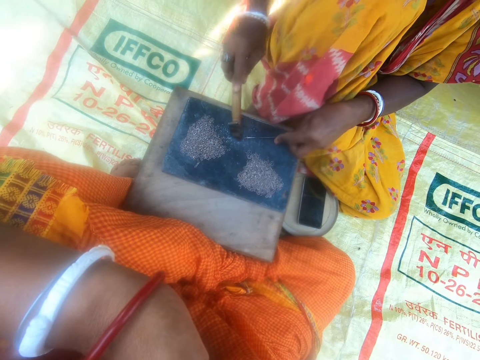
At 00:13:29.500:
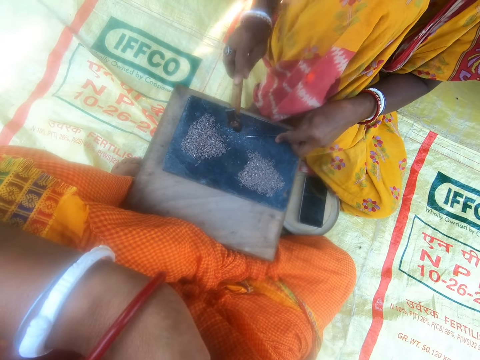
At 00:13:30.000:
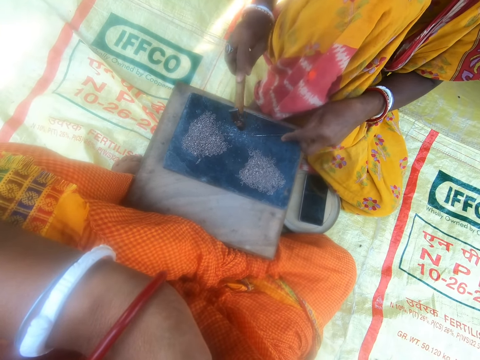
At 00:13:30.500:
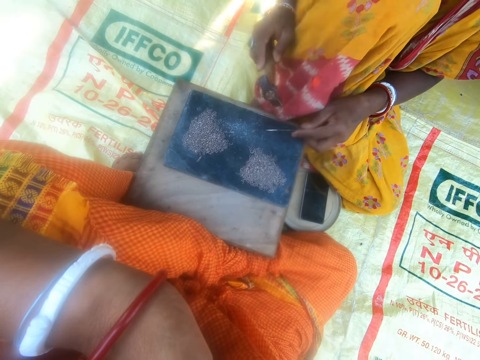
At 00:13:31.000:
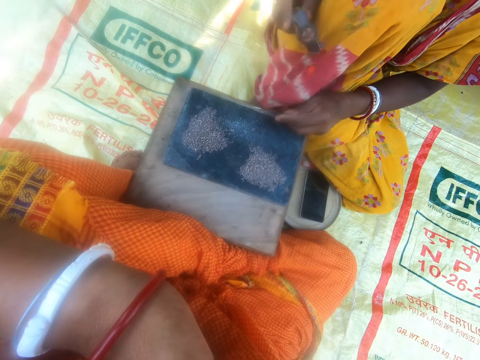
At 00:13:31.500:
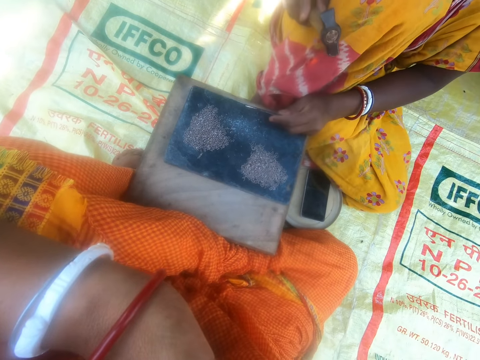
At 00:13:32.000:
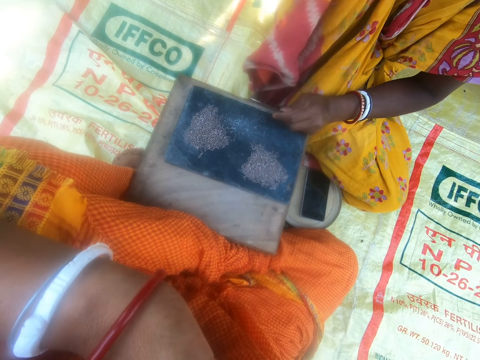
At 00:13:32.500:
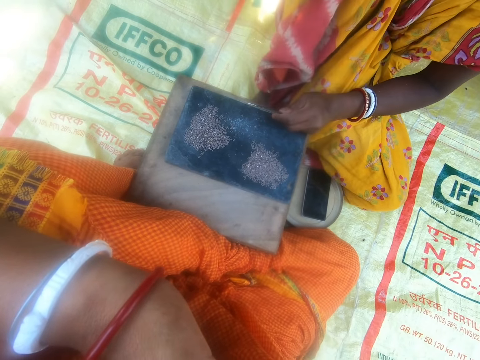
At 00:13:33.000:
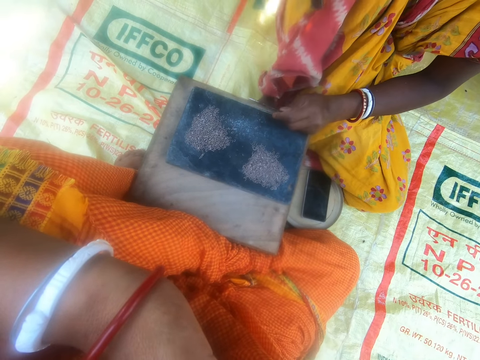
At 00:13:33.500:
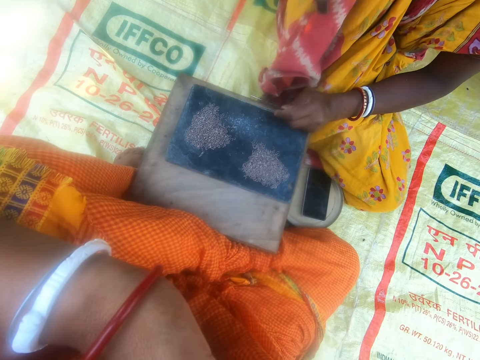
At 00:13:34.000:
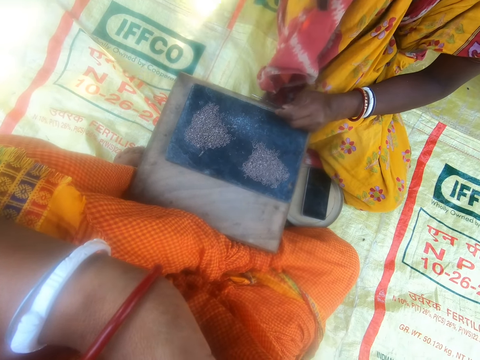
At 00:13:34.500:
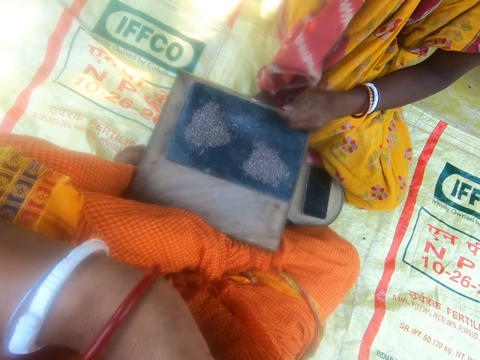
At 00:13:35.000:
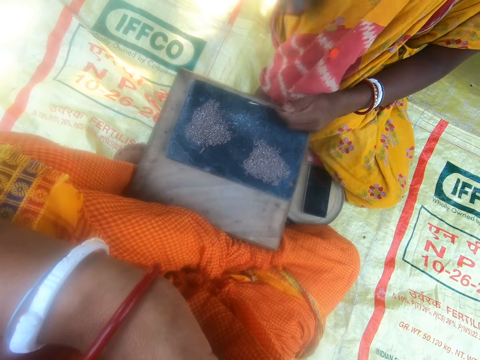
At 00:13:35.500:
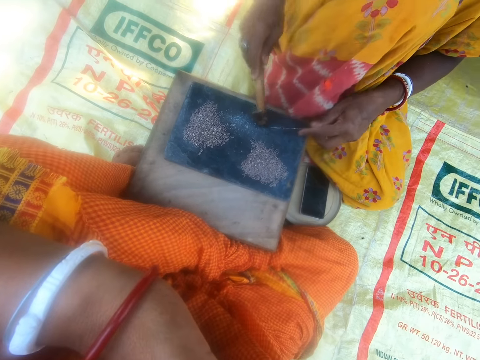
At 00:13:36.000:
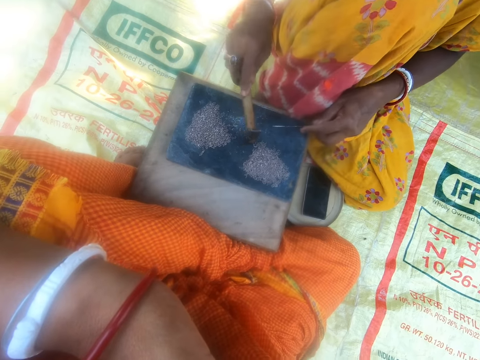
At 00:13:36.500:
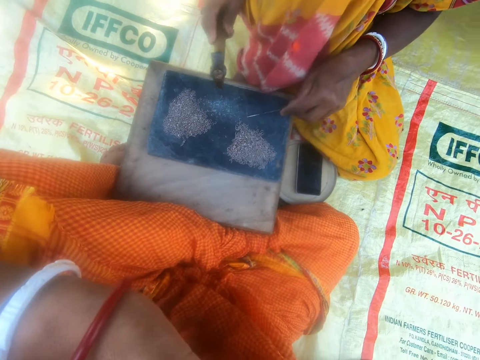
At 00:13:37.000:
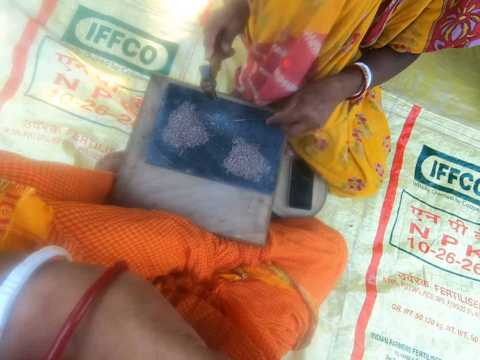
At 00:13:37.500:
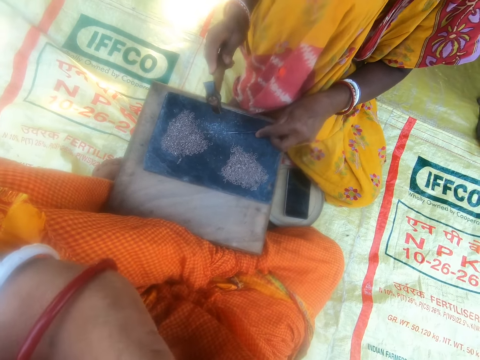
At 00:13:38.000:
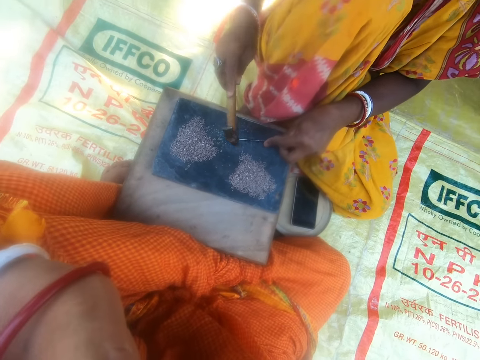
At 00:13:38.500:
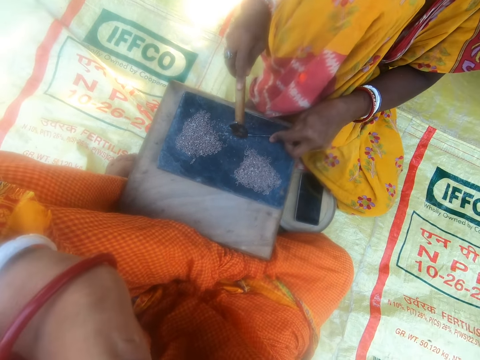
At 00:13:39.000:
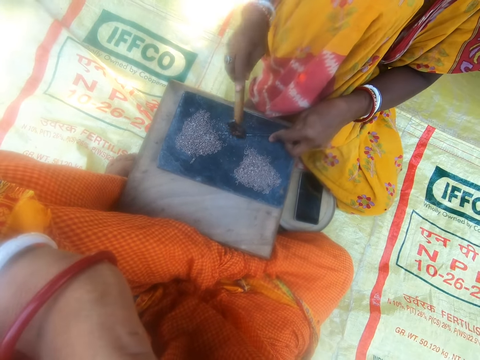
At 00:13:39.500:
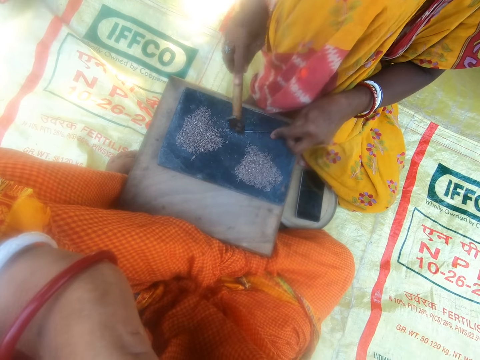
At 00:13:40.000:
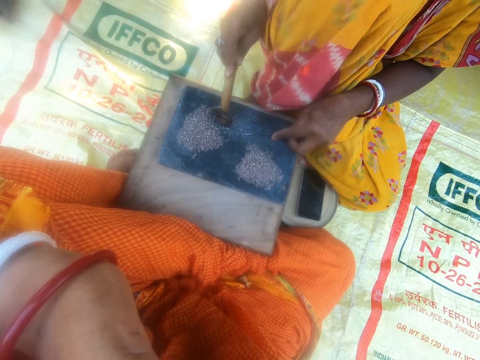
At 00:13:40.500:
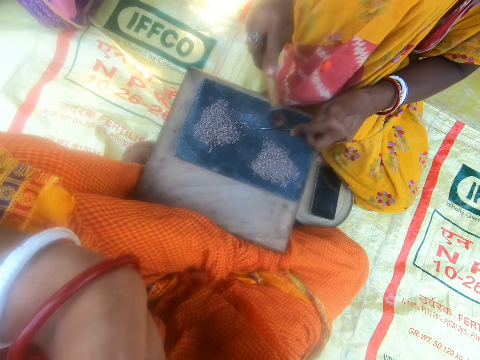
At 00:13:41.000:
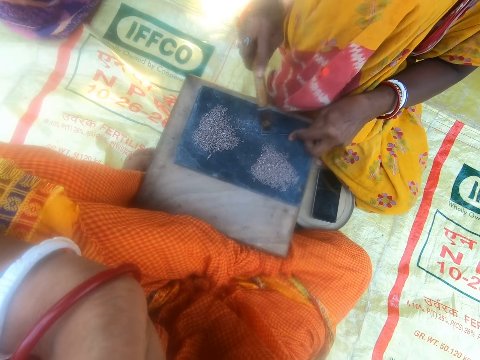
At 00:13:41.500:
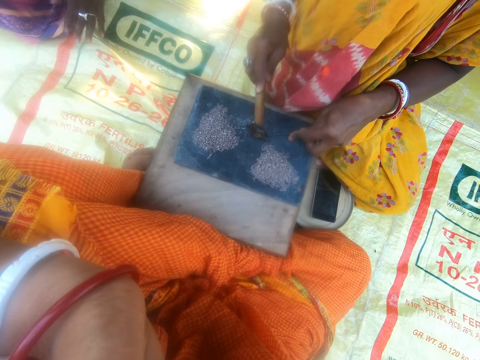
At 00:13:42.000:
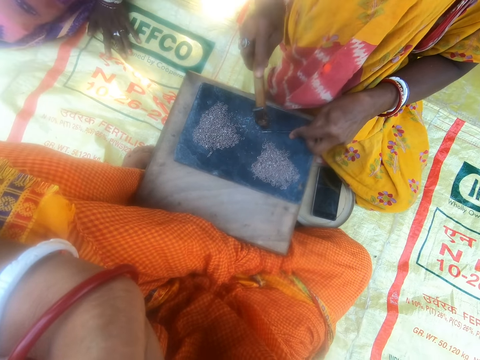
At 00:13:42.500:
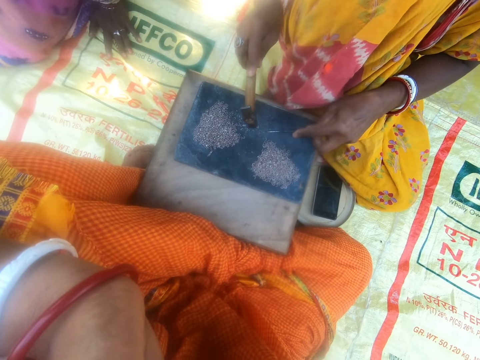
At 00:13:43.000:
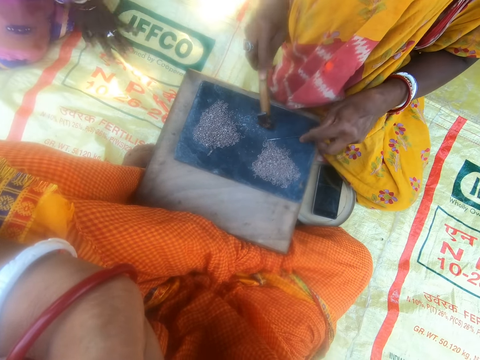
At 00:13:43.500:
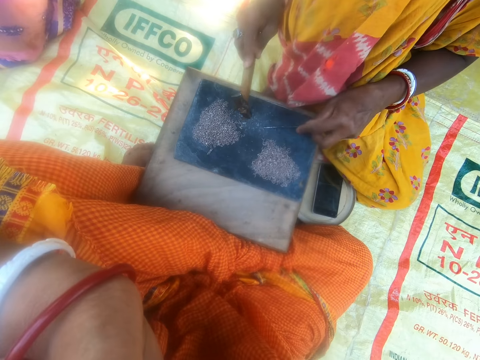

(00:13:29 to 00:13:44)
The camera wearer looks around. A lady holds the hammer. The lady hammers the metal into crystals.

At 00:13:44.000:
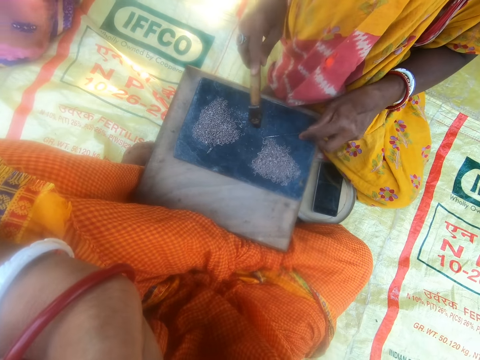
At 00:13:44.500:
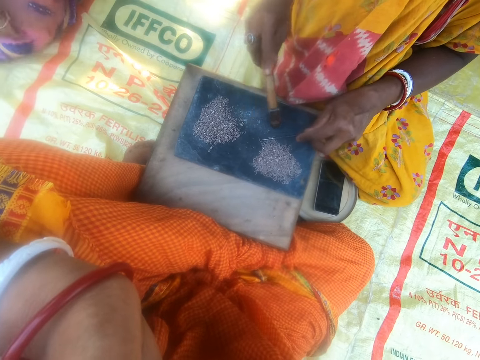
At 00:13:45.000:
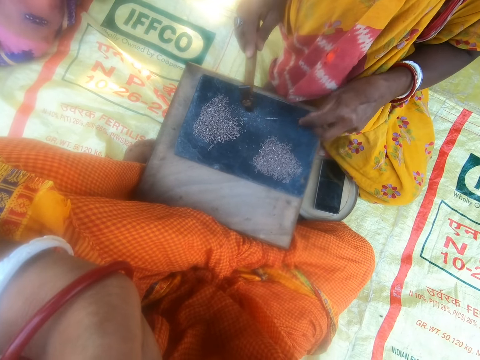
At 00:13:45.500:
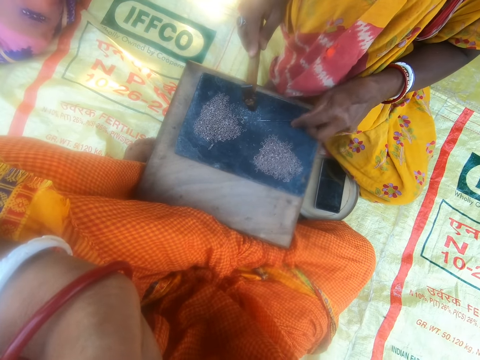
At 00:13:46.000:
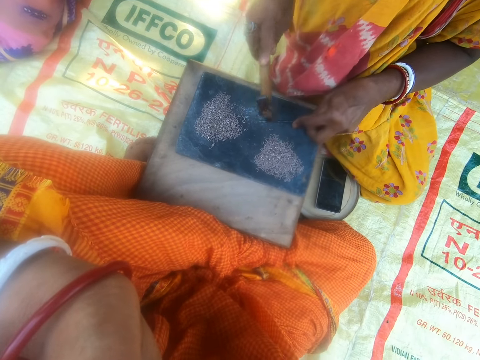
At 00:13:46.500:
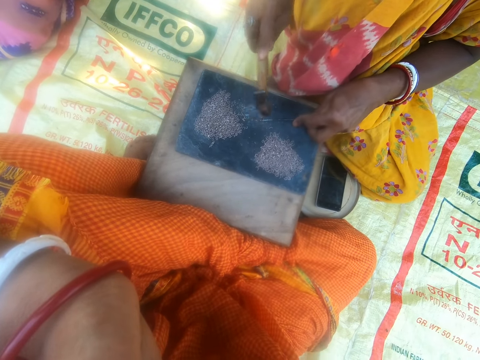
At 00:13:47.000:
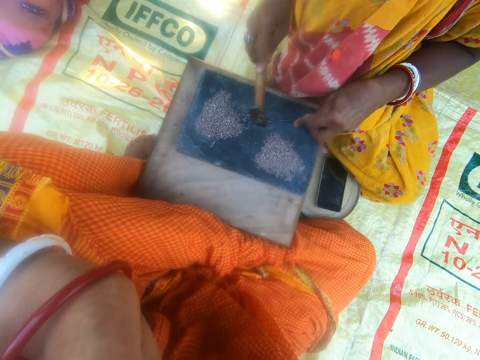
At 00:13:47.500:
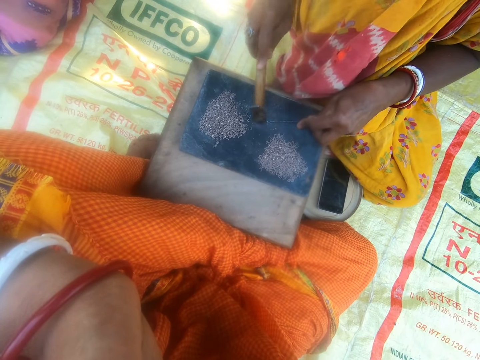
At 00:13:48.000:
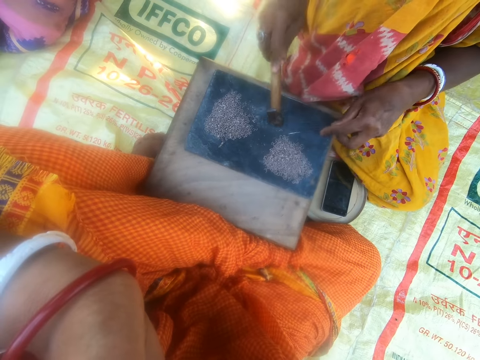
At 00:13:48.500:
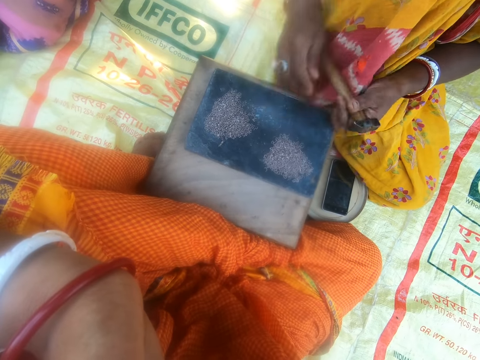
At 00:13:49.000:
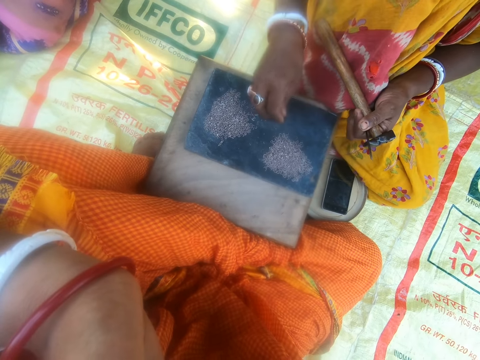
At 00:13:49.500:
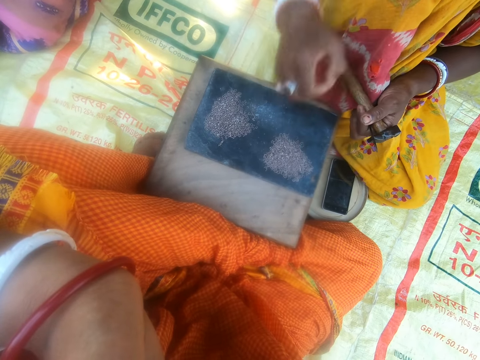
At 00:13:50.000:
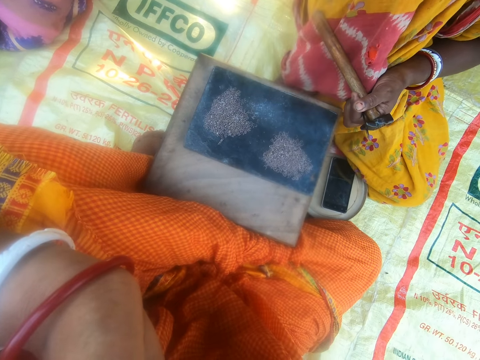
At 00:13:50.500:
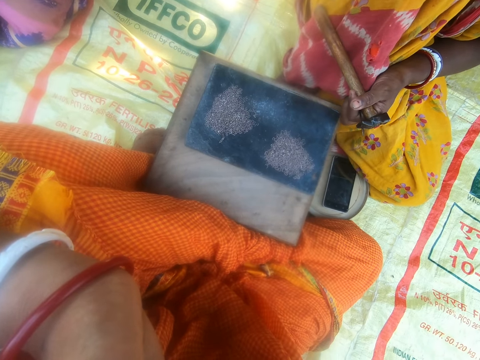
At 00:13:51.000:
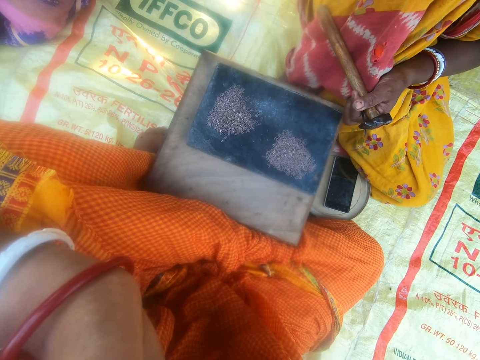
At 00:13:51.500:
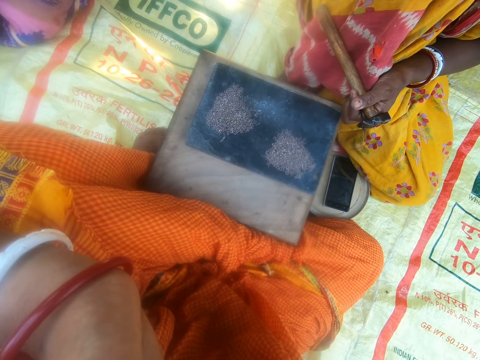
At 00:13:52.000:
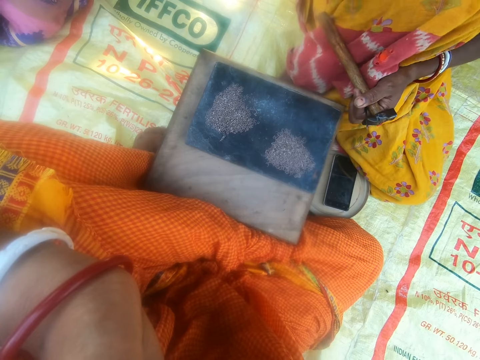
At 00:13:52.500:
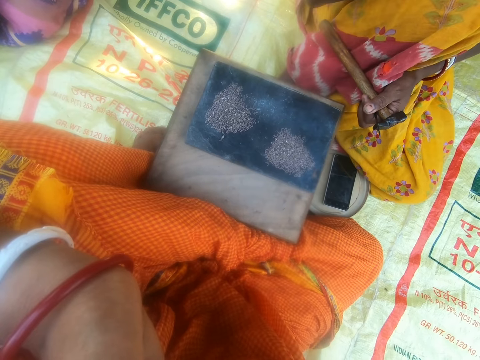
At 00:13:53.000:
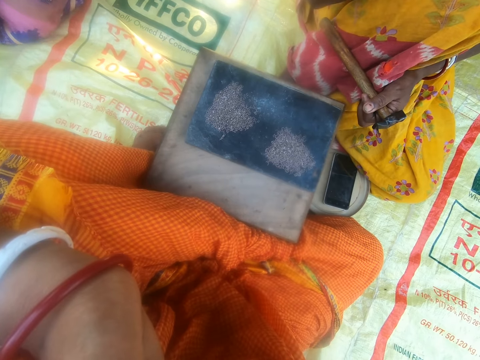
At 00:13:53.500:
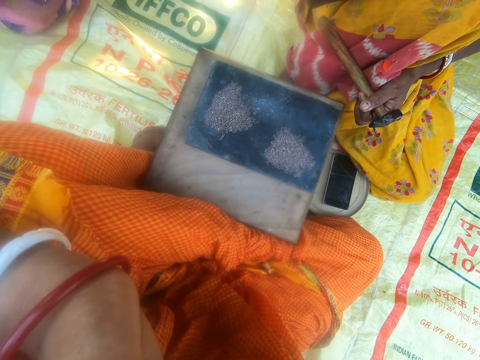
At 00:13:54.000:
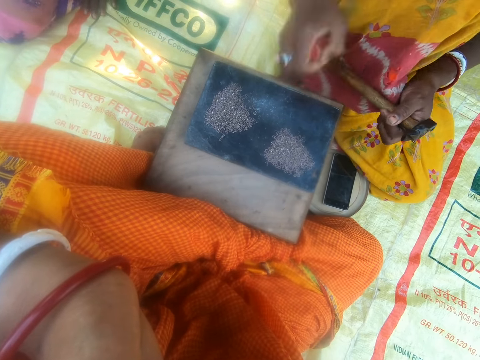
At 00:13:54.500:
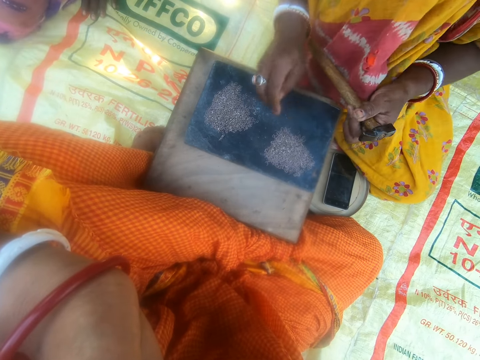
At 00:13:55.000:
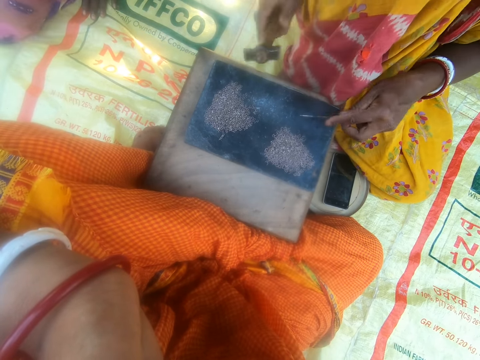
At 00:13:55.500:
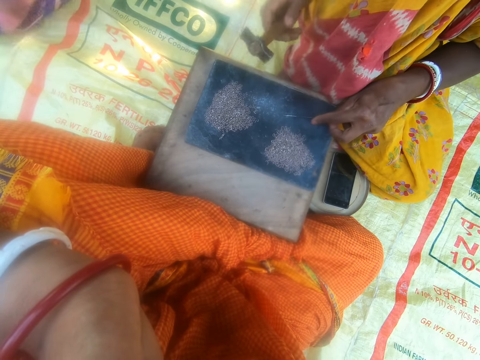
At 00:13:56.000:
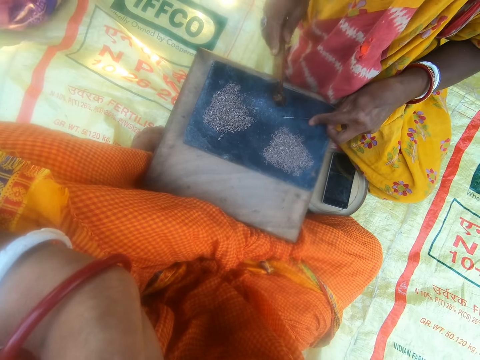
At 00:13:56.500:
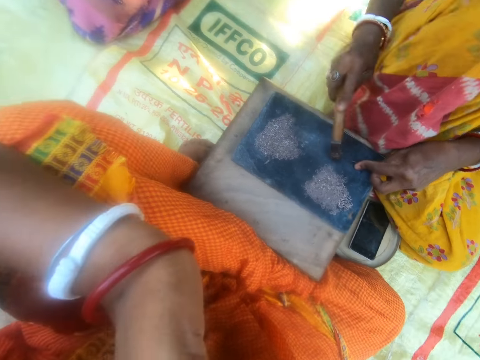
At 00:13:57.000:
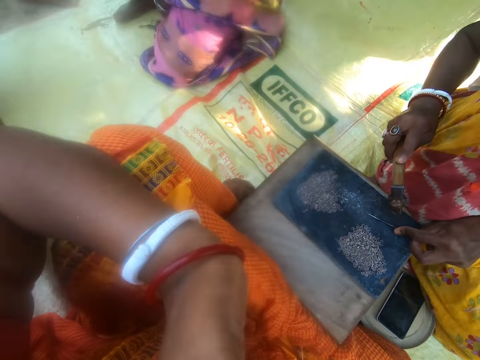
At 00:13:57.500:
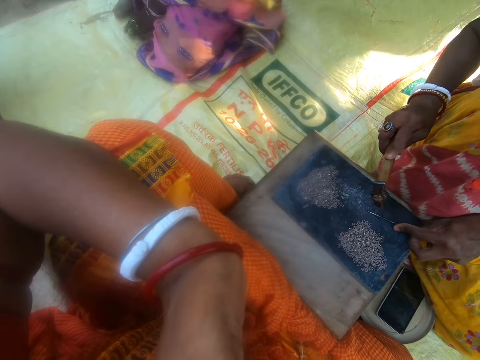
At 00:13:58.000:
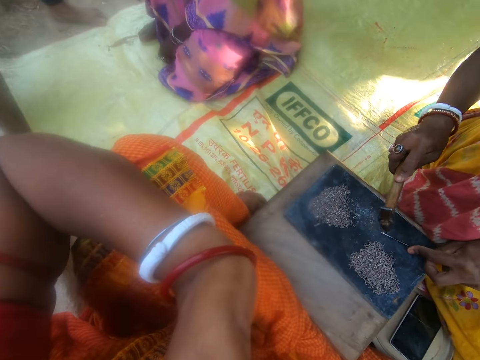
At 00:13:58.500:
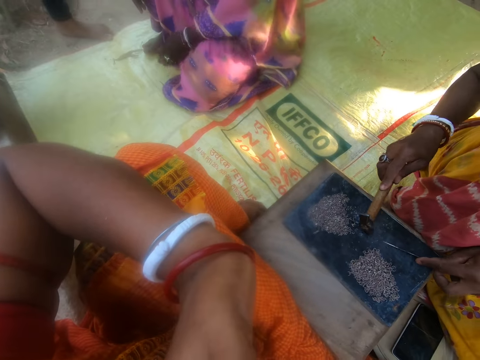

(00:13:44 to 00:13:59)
The woman passes the hammer from the right to the left hand. The woman picks up the crystal. The camera wearer looks around. The woman picks the hammer from the left hand. The woman holds the hammer and hammers the metal into crystals.
